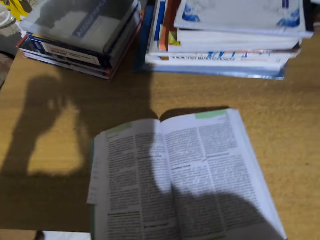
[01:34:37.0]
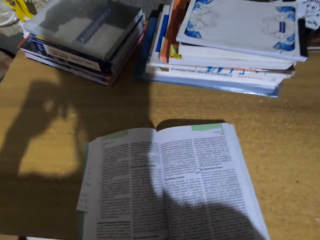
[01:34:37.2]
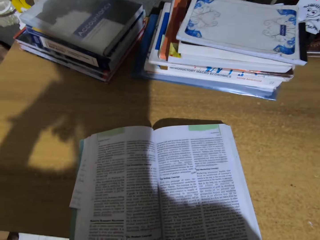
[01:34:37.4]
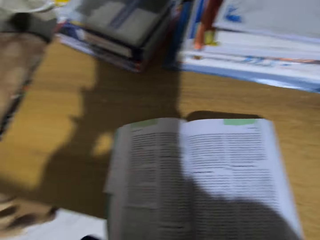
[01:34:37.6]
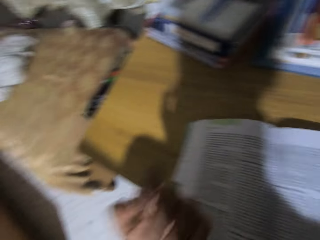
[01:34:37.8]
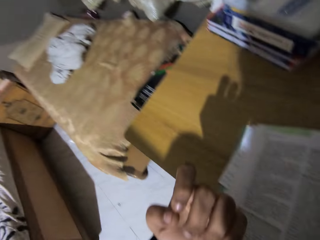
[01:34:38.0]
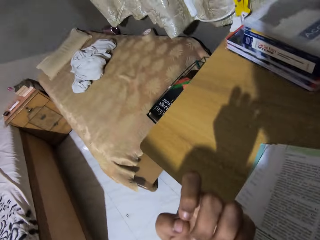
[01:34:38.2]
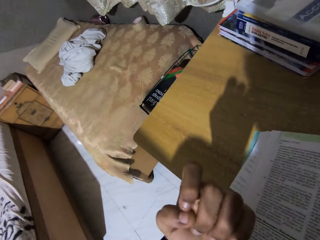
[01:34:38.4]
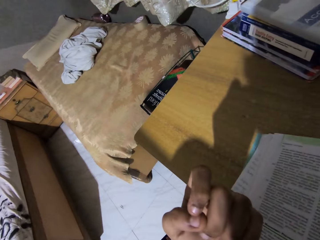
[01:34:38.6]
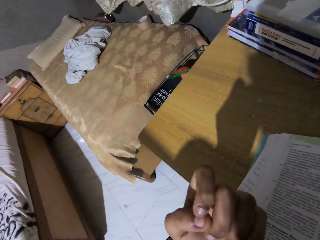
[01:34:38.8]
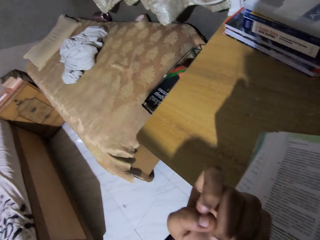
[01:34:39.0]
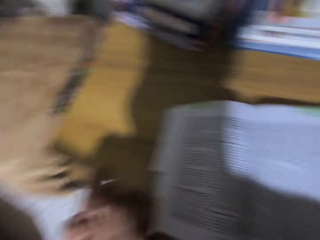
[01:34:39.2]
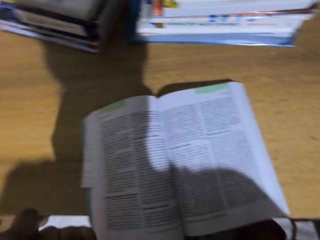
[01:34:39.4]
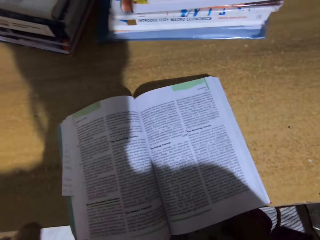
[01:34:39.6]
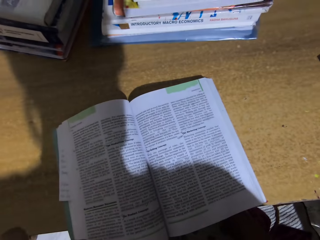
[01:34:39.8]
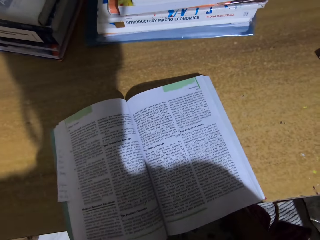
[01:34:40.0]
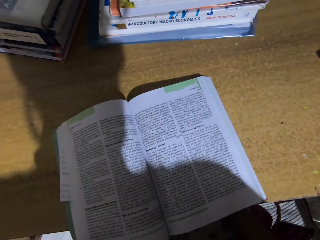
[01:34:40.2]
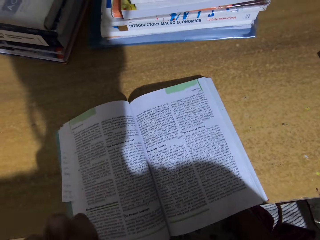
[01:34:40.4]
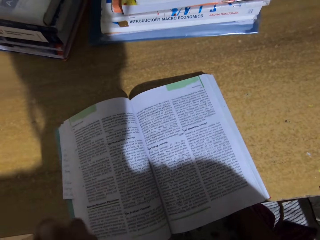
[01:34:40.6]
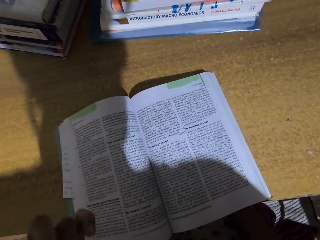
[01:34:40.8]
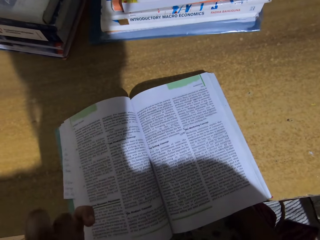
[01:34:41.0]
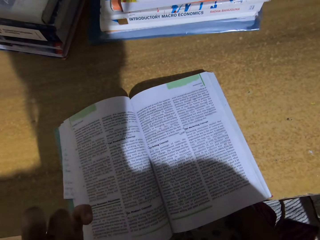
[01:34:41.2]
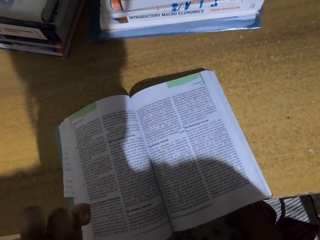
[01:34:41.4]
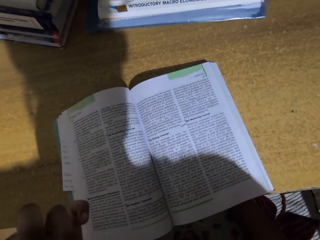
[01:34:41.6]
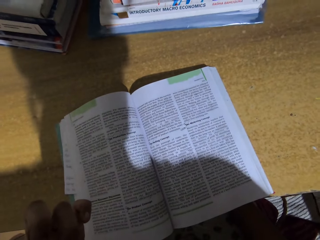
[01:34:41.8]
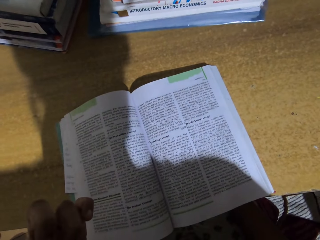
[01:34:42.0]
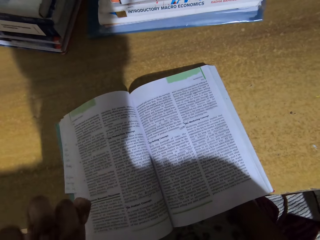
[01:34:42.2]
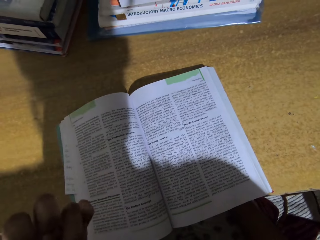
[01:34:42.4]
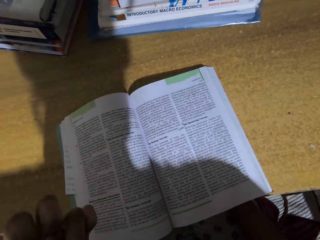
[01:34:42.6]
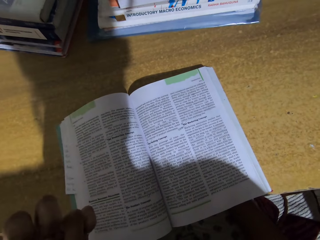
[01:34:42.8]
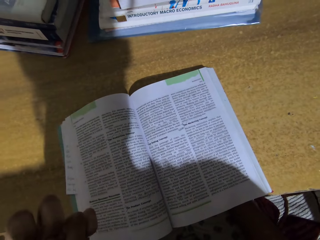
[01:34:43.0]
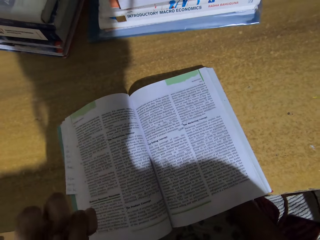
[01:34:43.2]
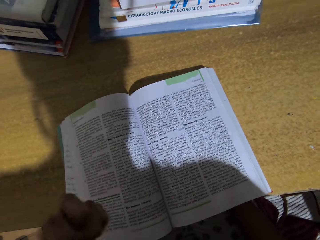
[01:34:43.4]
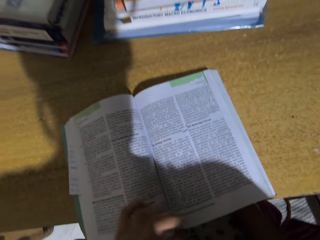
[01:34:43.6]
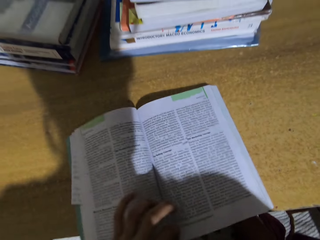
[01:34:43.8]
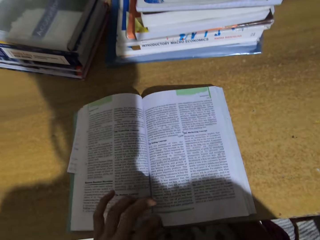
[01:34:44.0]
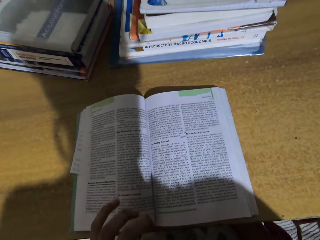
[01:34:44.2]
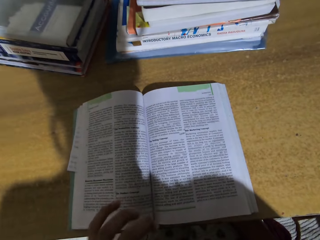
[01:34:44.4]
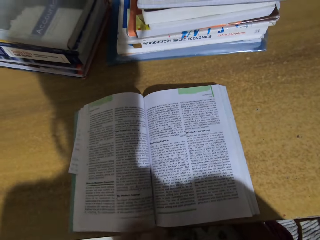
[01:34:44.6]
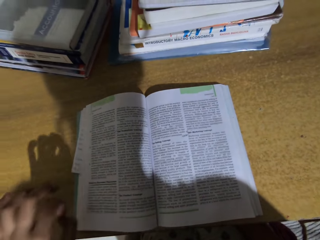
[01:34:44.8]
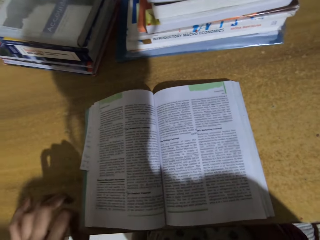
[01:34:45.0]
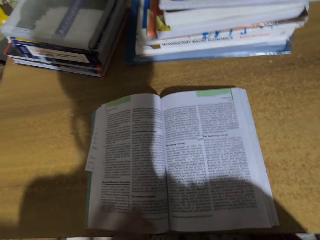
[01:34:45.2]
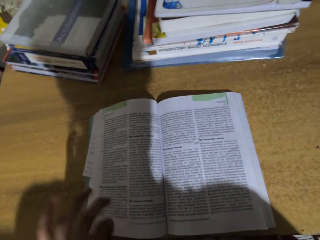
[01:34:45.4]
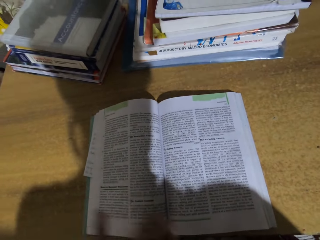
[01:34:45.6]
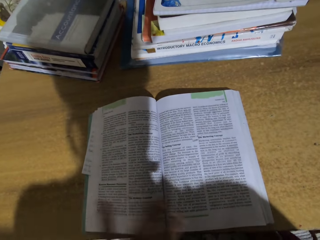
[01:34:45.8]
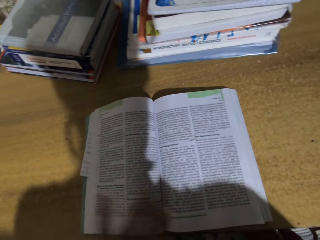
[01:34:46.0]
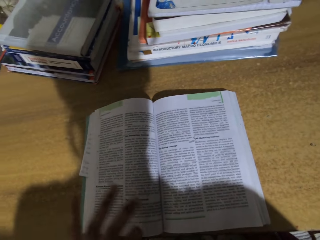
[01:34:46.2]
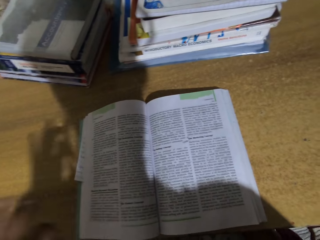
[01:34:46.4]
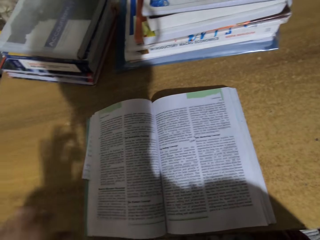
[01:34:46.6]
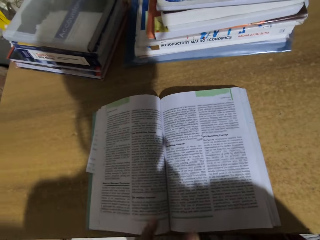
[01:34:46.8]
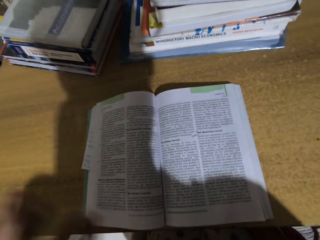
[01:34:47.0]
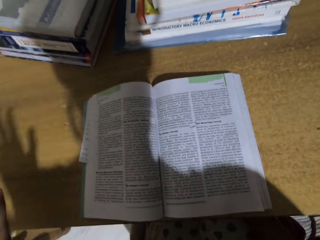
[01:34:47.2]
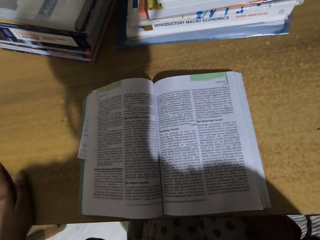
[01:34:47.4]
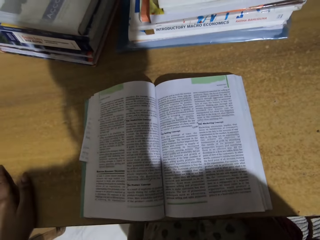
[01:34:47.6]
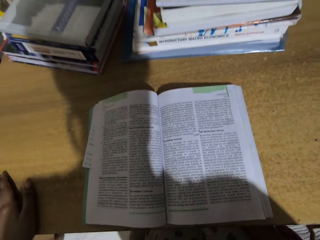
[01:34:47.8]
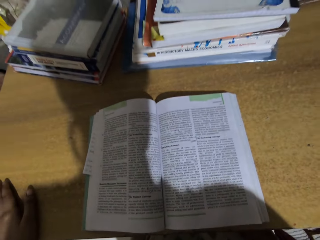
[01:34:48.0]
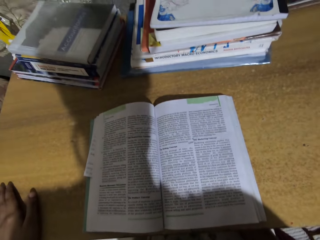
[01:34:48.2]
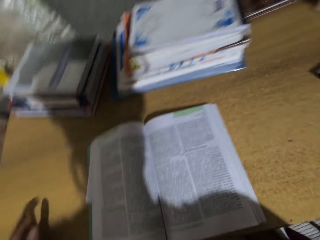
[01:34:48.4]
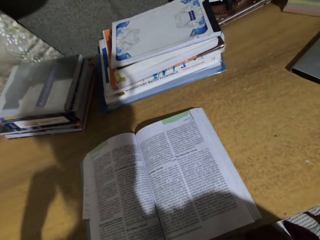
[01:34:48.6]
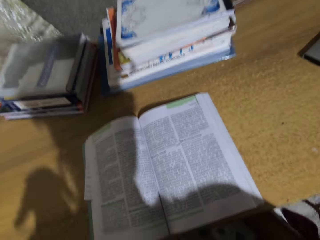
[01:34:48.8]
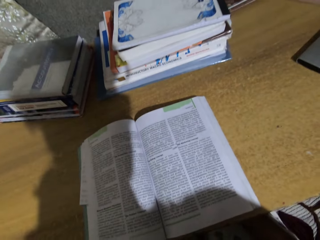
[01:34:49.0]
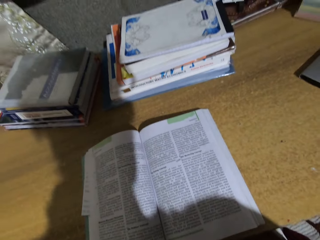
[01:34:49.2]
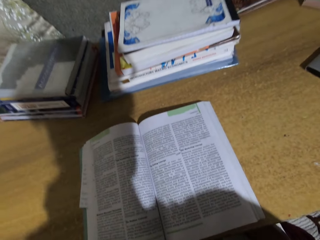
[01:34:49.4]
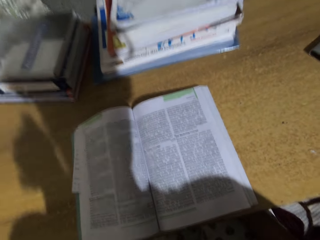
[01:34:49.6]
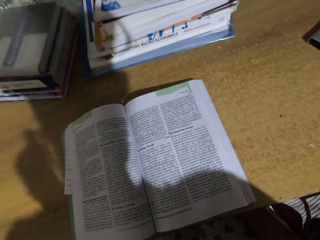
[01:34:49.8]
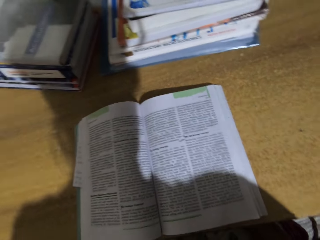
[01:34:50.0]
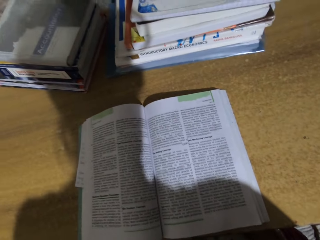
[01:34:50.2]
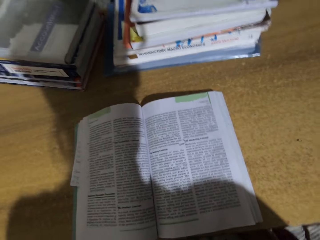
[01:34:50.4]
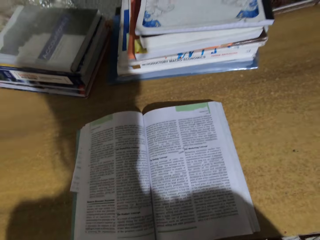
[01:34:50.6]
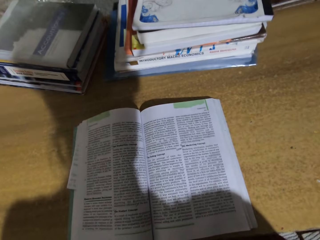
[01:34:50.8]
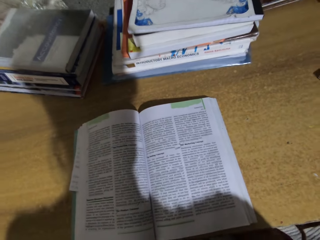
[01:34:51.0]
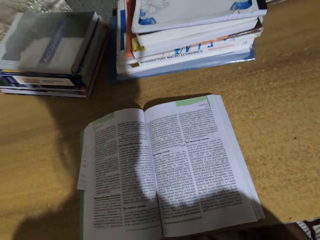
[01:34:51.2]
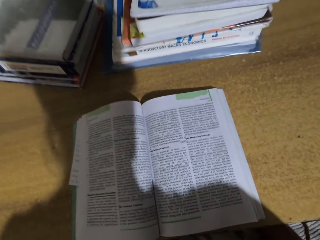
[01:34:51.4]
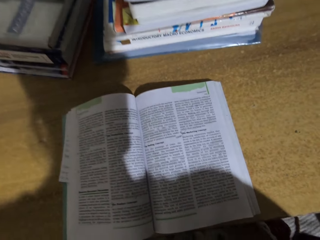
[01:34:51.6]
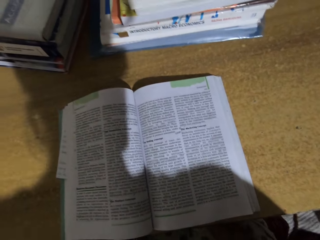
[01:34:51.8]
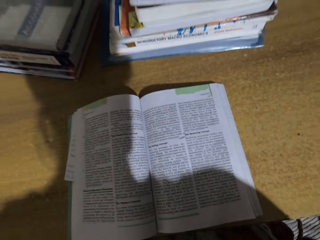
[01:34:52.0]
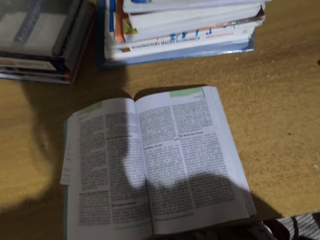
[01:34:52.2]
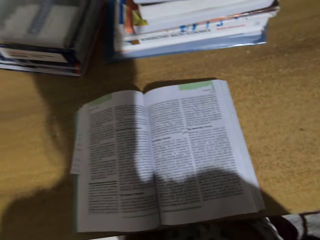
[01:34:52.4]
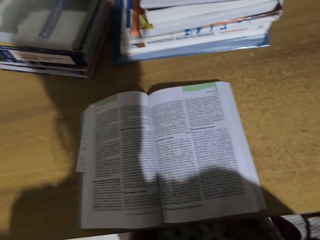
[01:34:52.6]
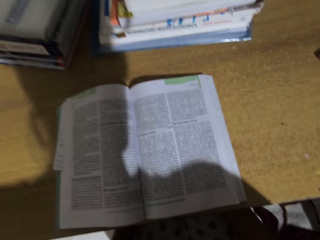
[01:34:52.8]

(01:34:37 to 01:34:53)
The camera wearer looks around. They move the fingers. They push the book with the hand. They read the book. They move the hand and touch the table.

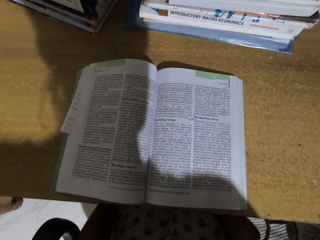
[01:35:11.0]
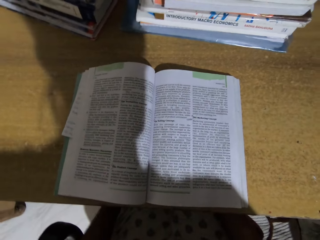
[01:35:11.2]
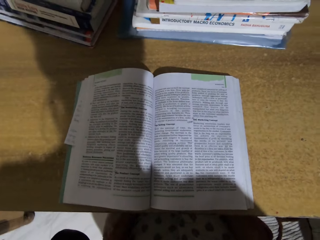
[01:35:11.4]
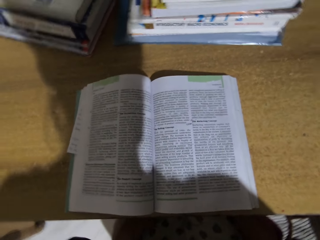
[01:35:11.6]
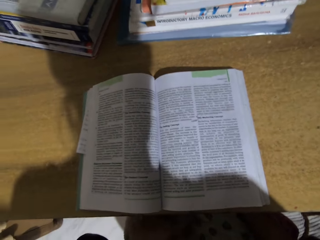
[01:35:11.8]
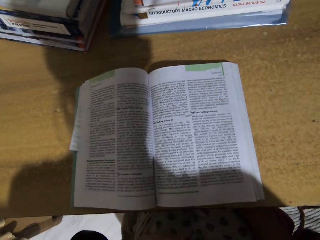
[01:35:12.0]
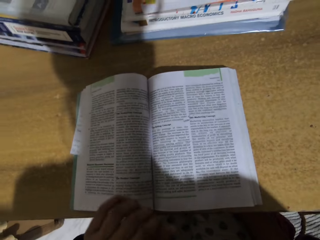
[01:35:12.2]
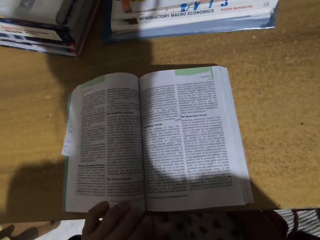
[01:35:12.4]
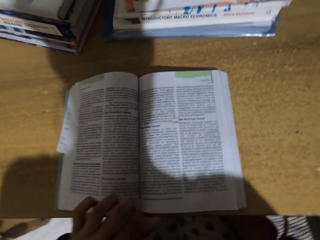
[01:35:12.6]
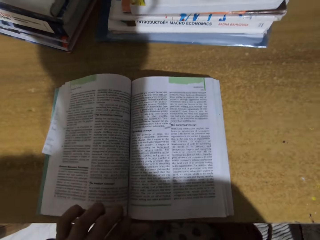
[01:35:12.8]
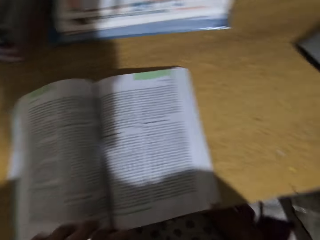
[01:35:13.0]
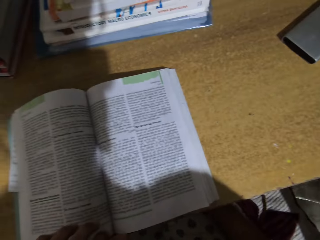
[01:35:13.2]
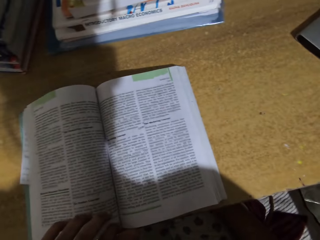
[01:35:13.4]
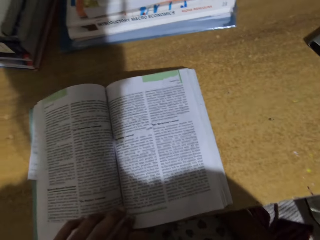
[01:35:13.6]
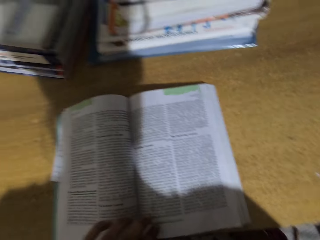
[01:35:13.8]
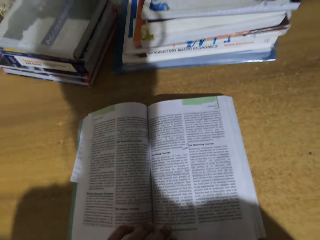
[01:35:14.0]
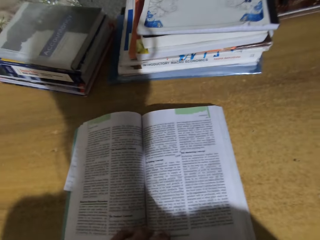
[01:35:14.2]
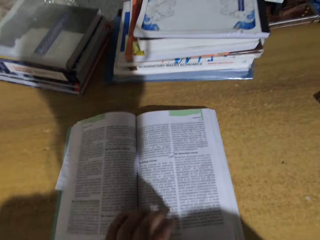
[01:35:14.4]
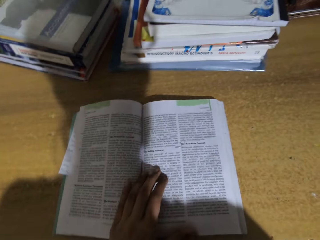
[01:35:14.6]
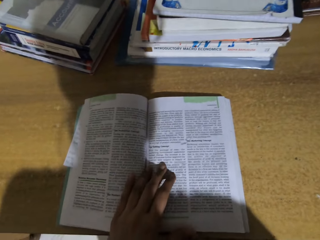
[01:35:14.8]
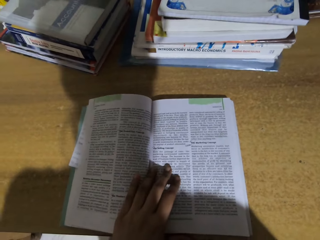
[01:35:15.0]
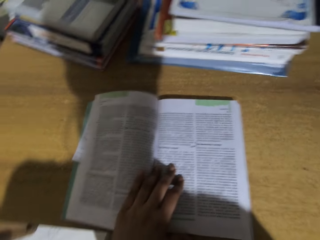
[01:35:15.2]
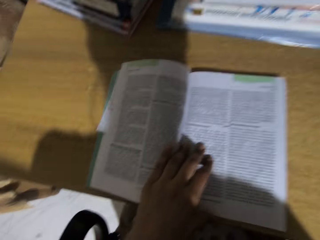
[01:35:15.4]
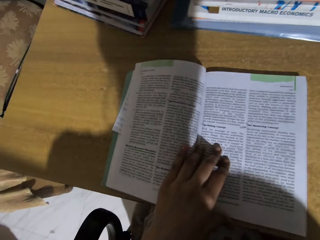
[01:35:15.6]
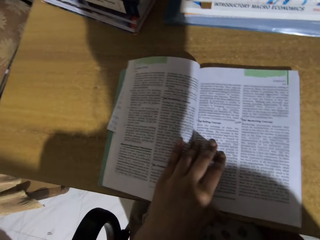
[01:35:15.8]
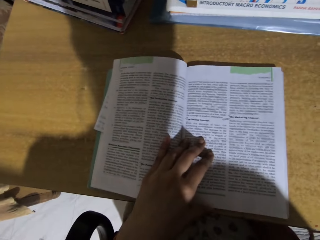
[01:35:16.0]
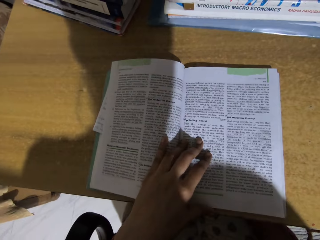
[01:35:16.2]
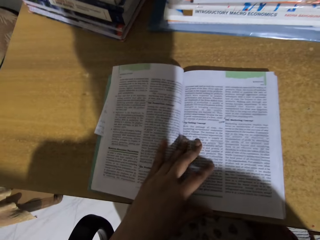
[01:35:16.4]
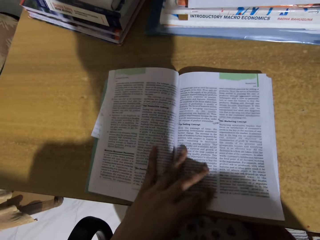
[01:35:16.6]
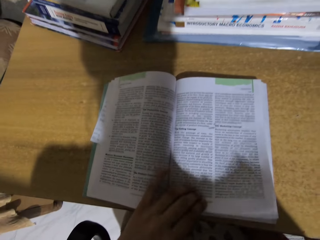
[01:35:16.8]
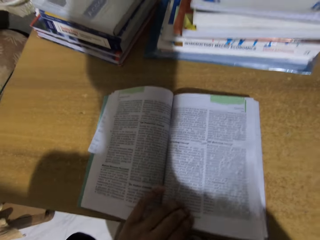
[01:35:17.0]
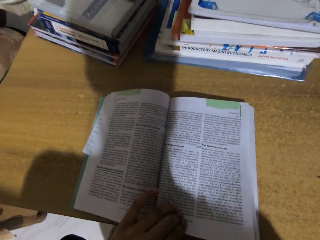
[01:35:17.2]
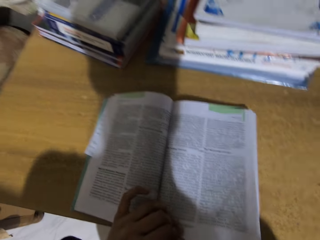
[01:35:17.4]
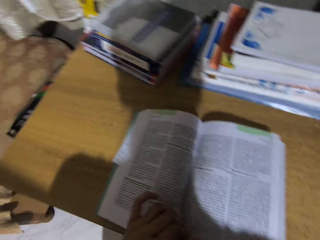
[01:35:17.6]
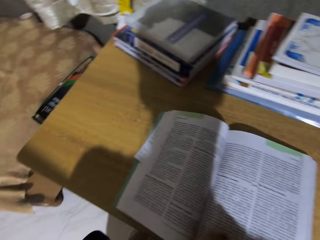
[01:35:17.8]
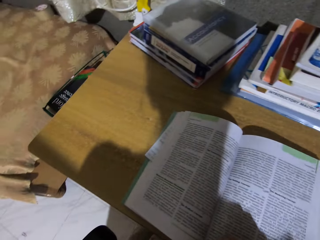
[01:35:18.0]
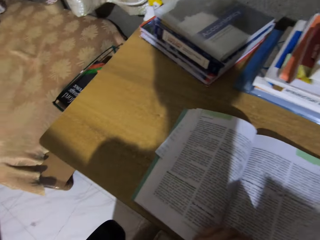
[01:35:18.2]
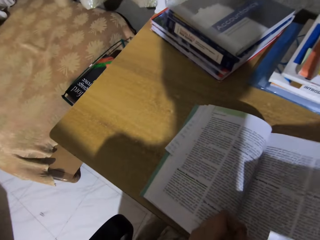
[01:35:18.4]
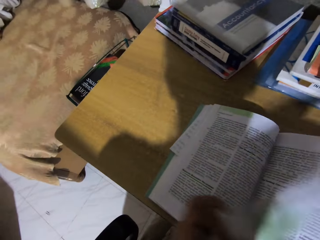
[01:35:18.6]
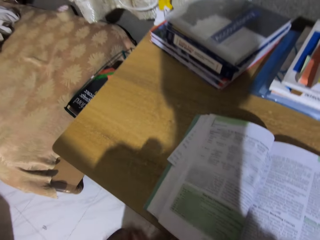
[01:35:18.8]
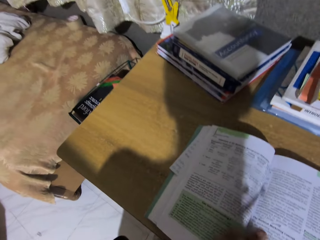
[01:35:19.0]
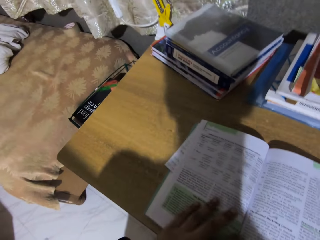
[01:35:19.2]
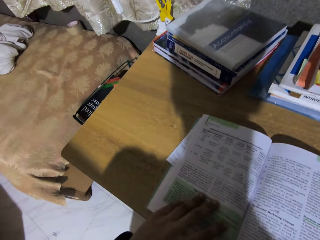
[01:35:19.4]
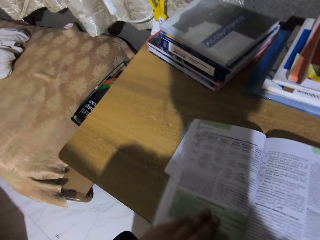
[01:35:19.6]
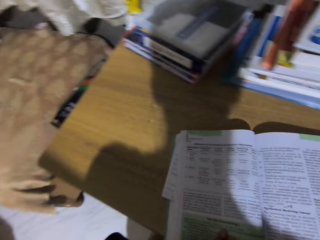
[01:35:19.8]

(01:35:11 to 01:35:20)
The camera wearer touches a book. They open the page of the book.
